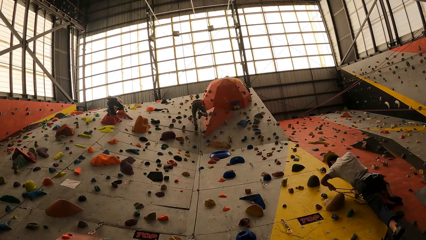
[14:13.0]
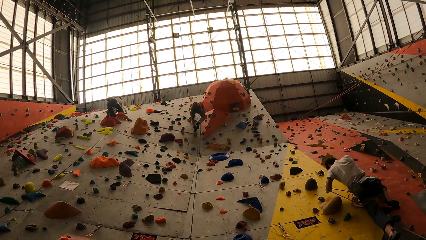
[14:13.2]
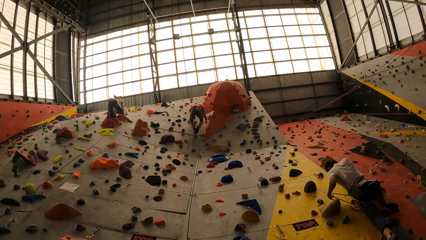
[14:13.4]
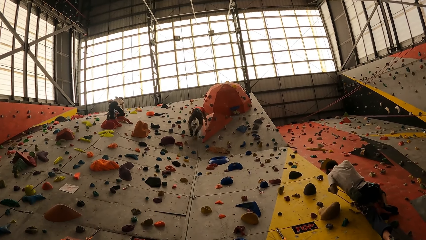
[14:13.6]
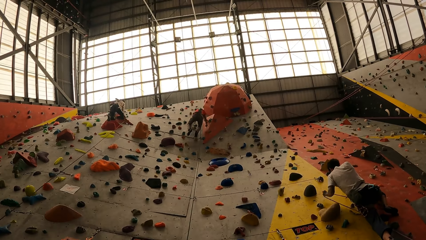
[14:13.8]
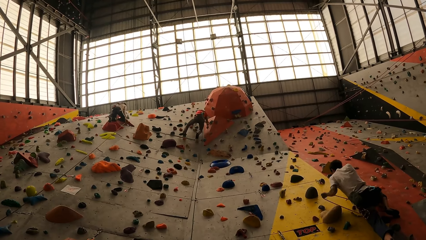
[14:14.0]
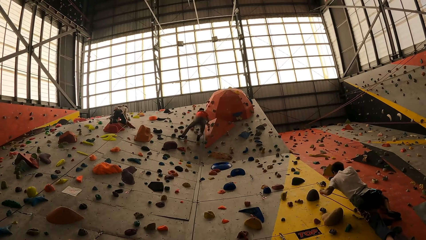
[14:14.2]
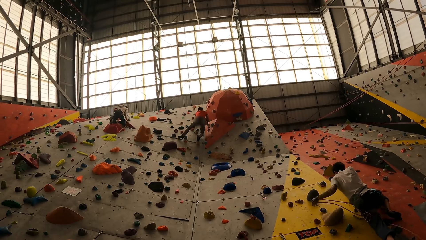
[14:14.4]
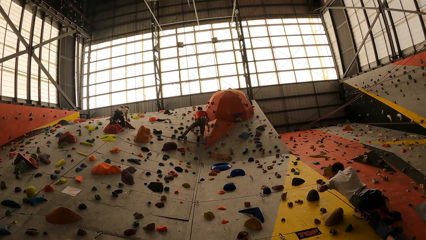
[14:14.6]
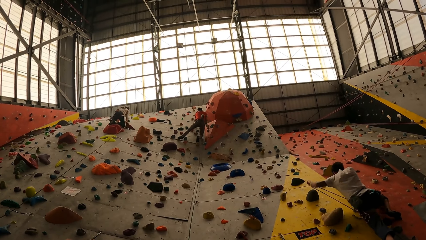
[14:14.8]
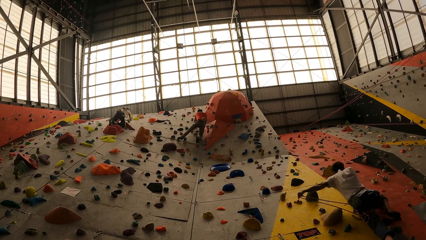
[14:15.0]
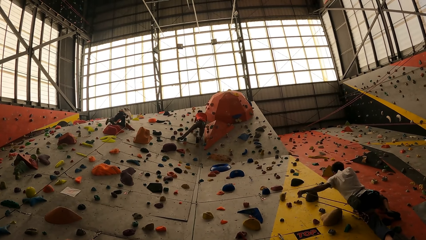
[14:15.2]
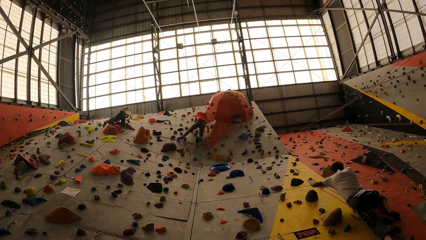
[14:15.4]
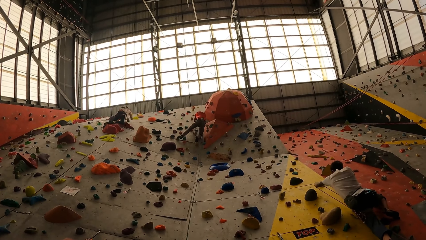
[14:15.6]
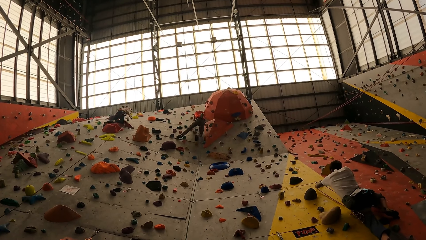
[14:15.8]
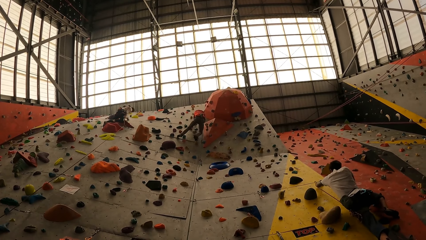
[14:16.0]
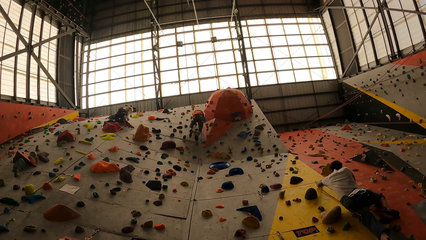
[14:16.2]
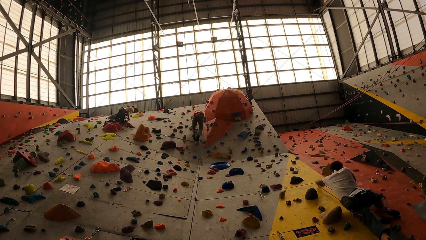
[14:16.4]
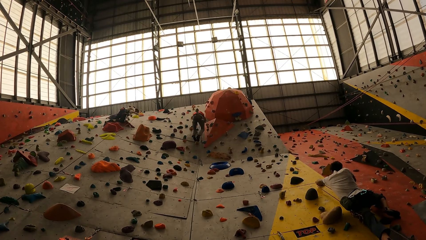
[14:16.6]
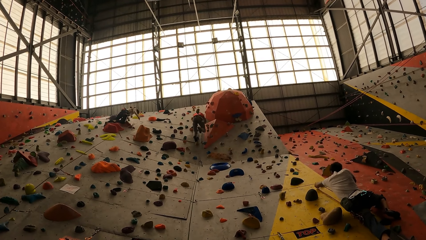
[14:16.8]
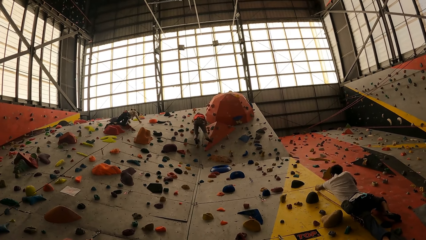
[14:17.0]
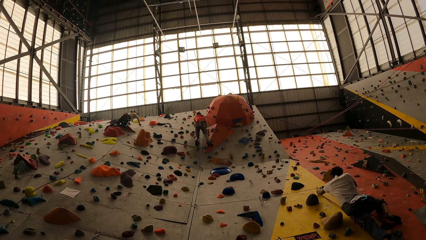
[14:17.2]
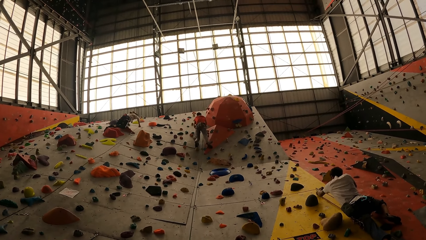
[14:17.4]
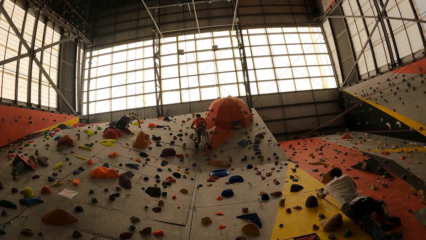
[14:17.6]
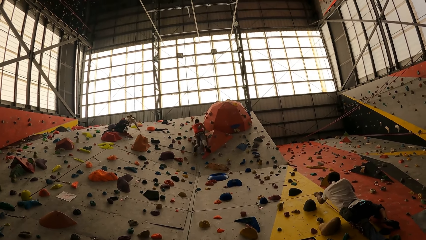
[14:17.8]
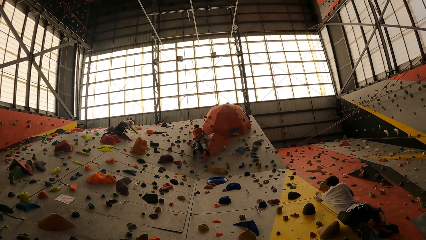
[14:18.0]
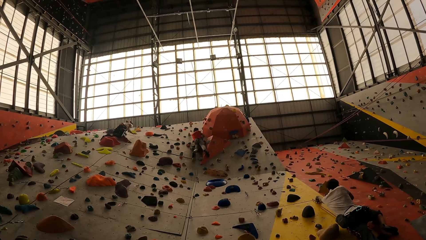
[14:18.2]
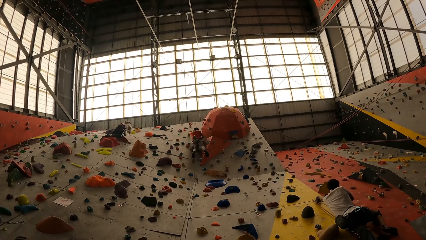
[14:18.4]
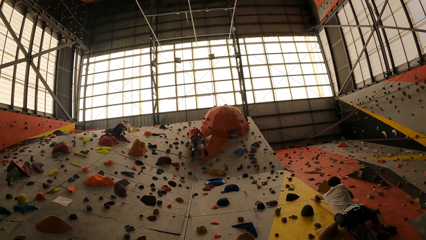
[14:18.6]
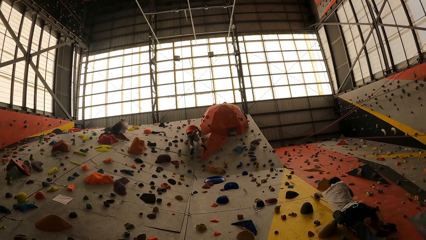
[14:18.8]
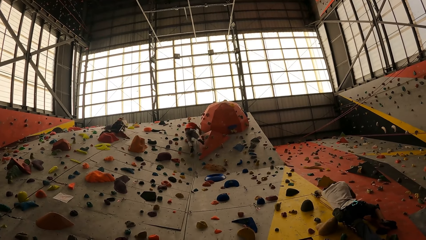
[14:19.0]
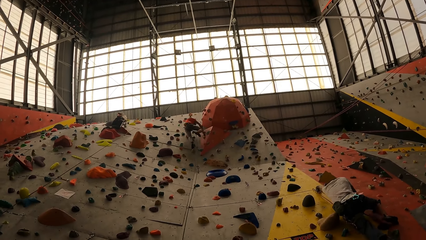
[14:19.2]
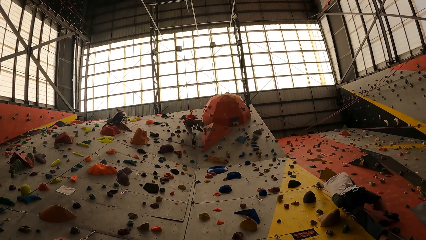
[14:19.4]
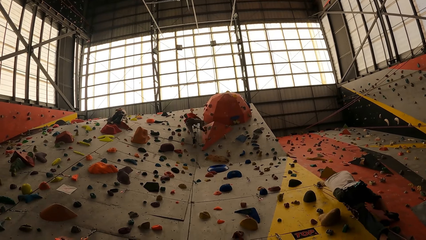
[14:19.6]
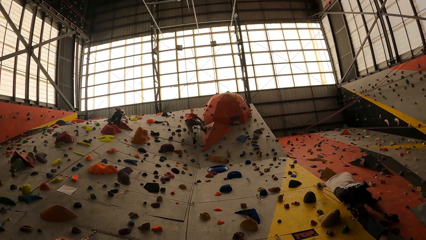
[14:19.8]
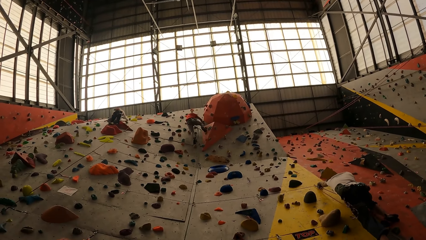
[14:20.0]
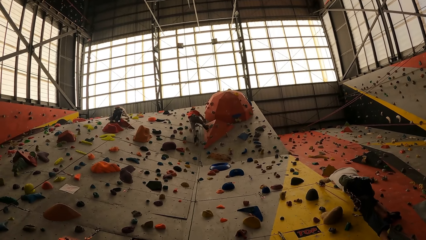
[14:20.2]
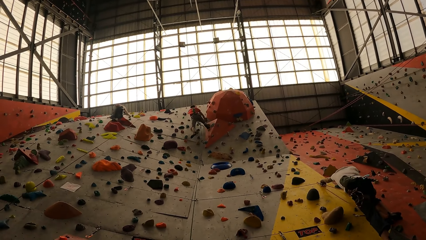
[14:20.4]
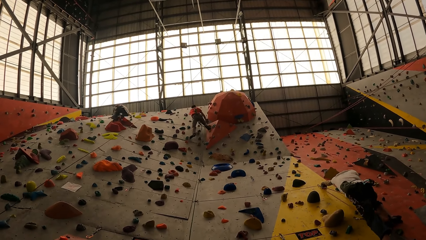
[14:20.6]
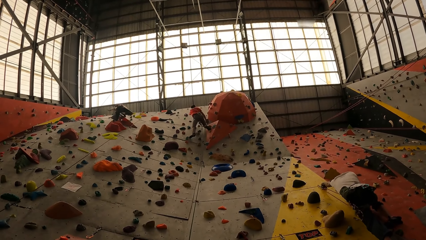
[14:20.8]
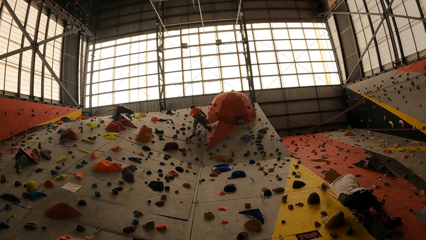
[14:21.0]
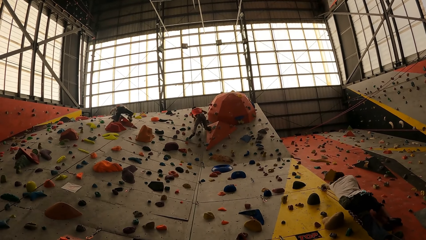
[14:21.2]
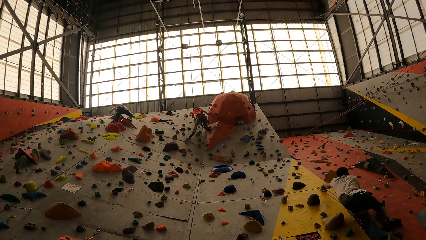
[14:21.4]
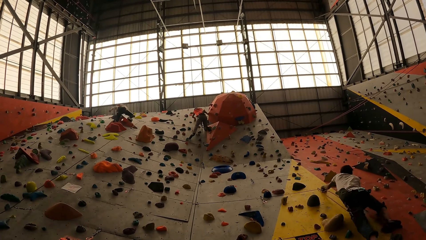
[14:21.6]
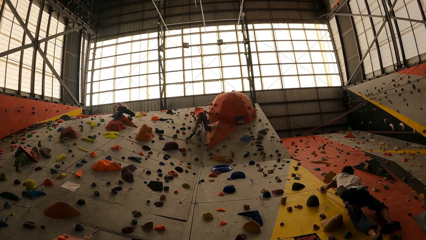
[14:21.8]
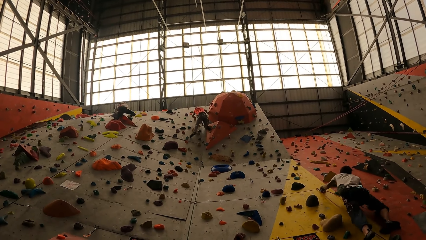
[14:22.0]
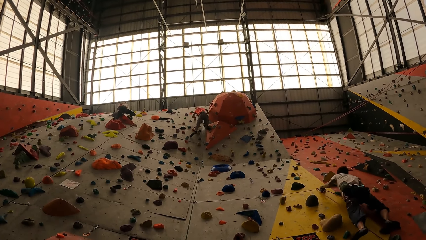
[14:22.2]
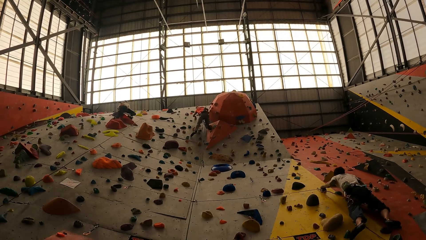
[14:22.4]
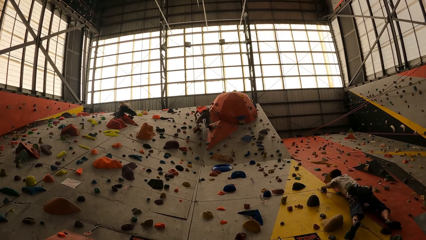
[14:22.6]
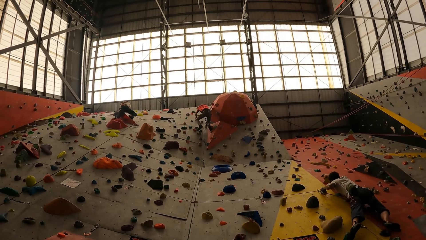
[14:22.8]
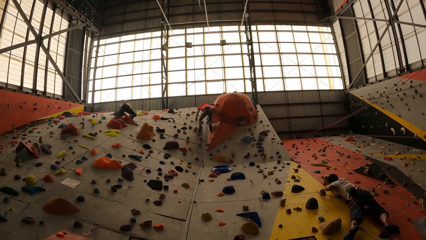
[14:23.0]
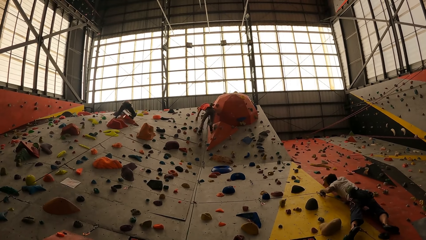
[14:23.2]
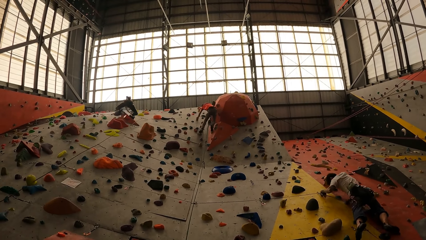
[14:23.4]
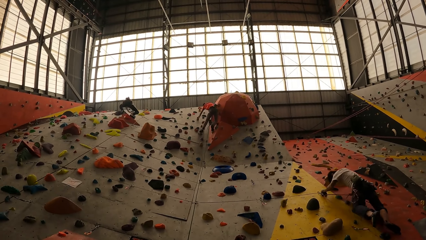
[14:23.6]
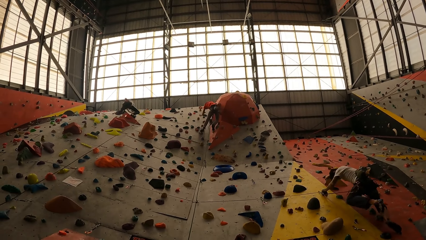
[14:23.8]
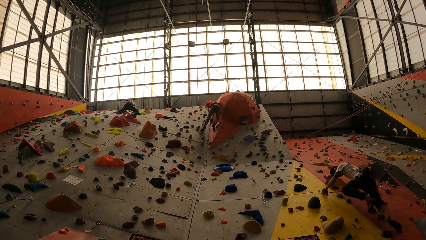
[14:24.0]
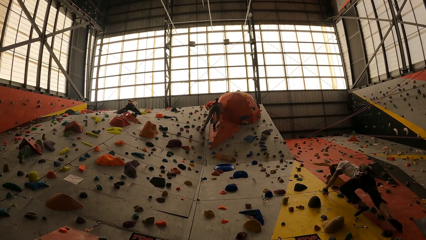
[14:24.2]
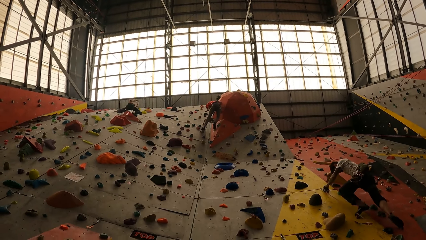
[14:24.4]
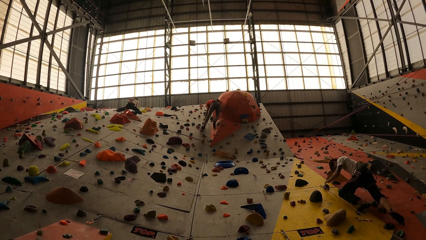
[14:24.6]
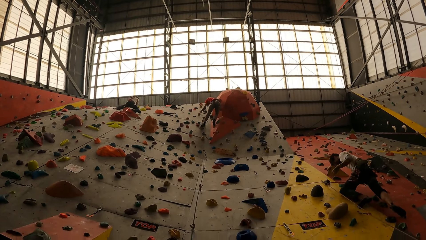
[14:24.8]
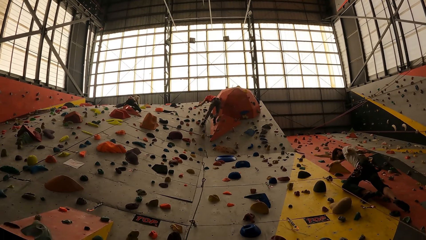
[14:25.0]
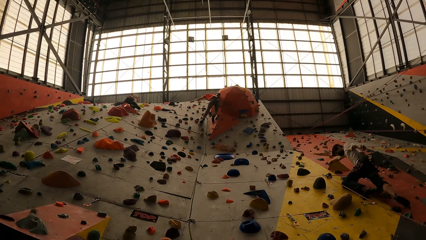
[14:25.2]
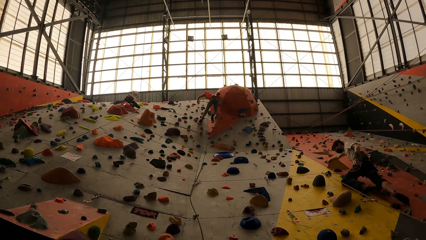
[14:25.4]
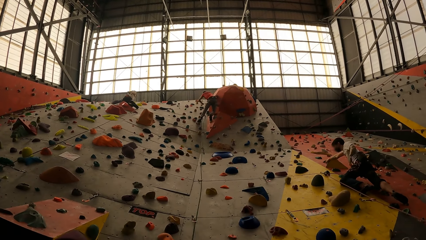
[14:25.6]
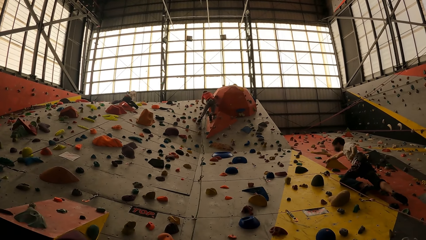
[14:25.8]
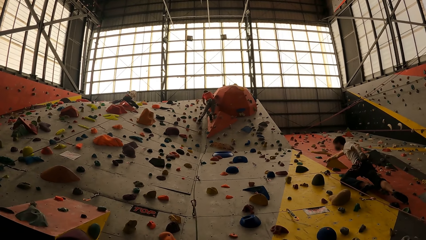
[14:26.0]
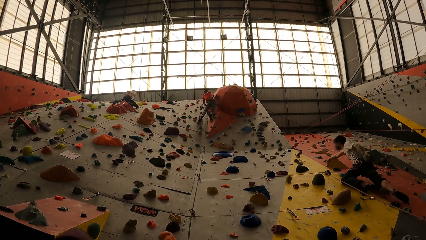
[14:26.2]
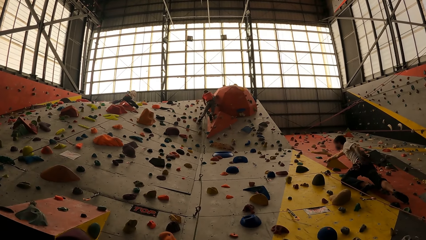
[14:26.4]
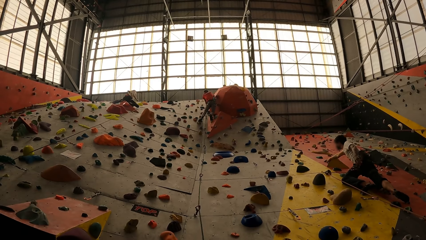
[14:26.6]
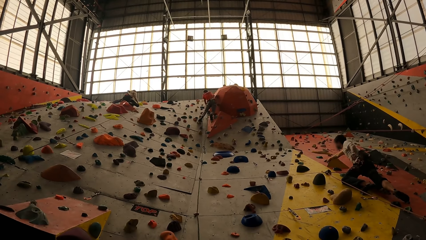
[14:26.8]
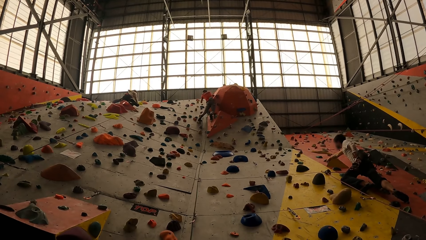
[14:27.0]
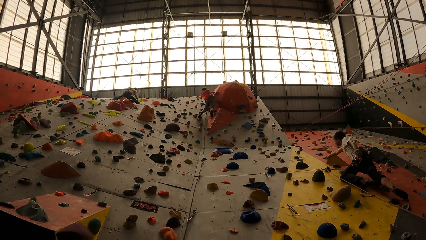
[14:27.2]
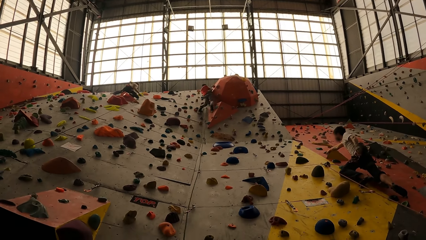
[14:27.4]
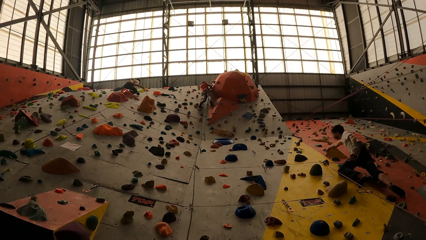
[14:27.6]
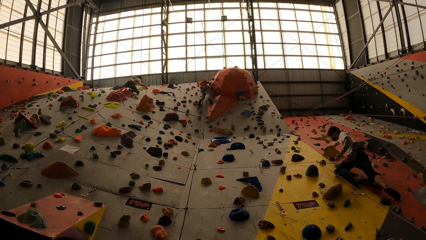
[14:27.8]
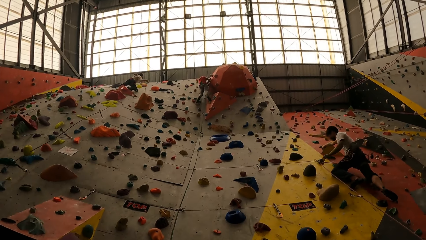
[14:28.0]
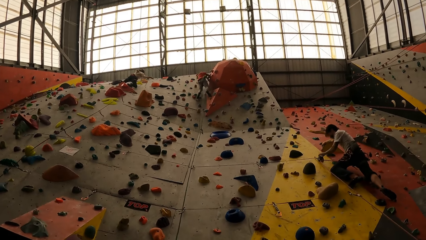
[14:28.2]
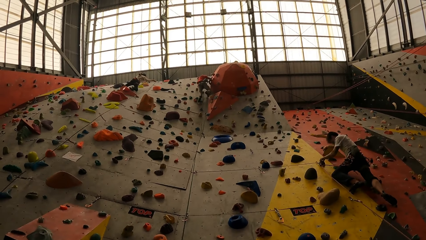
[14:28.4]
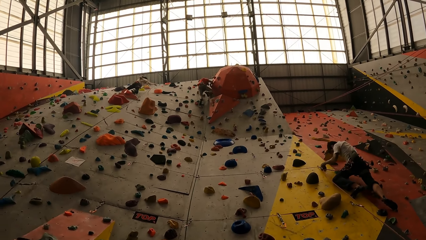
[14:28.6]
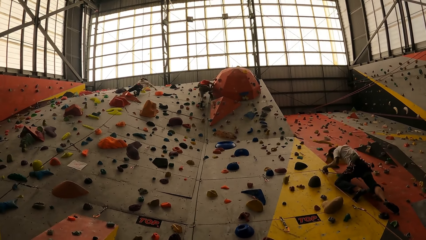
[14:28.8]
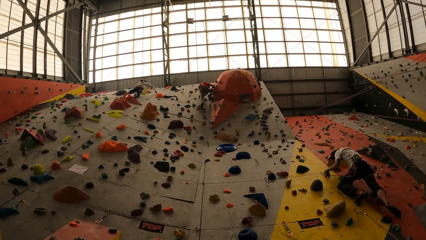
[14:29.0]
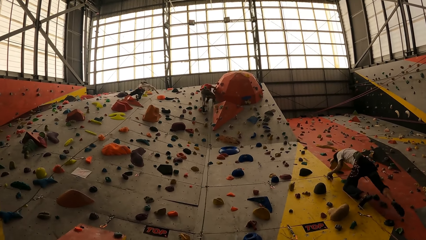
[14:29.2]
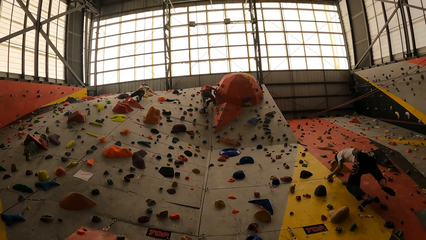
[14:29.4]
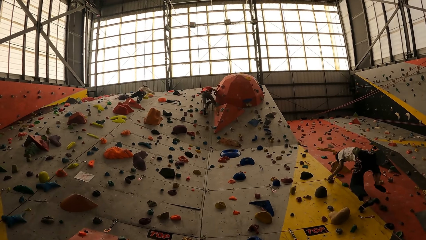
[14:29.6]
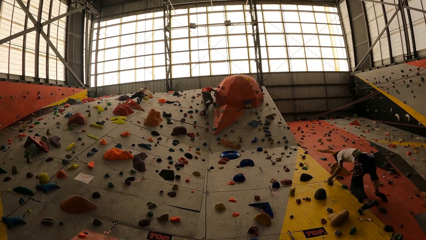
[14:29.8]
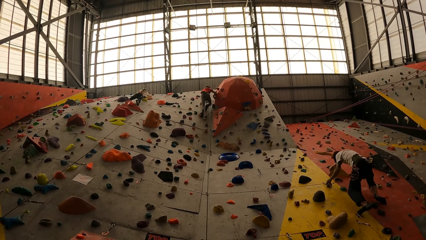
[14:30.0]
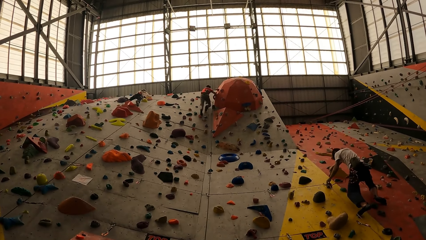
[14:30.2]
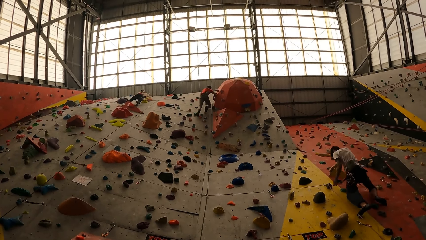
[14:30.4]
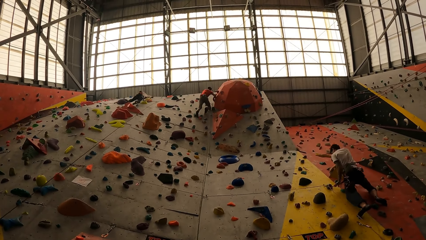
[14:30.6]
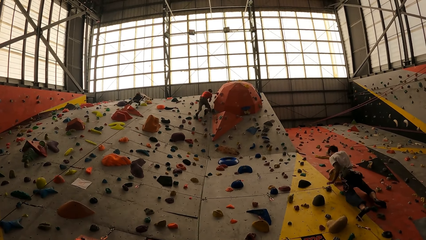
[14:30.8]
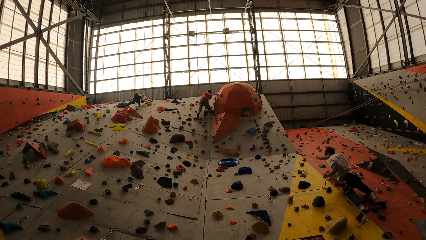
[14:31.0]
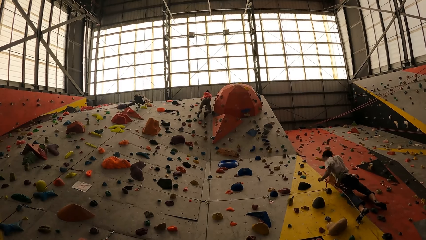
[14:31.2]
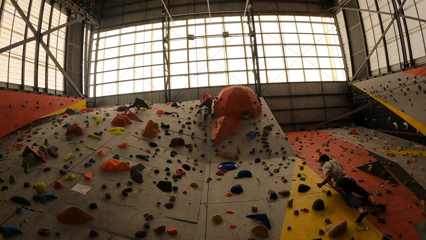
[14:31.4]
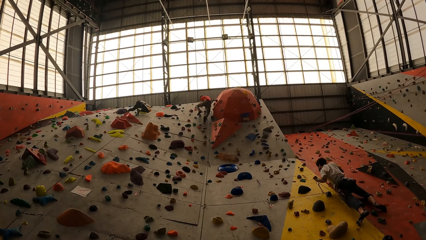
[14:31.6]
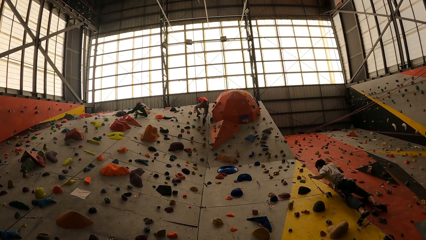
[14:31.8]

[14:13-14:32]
A man takes a rope with his left hand. The man stretches his left hand.
